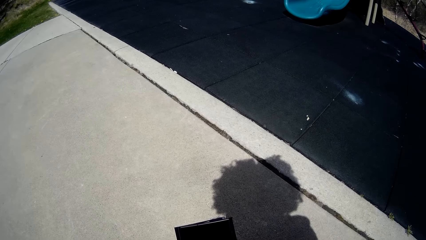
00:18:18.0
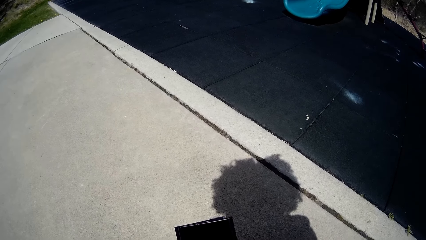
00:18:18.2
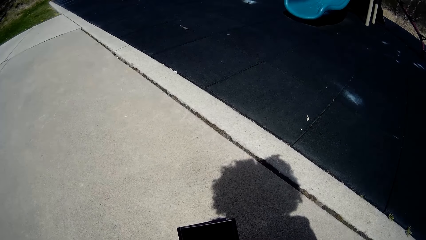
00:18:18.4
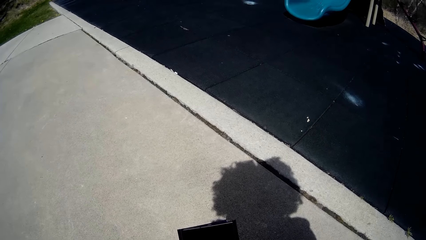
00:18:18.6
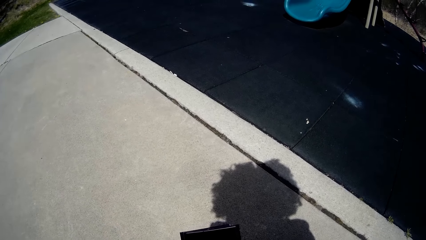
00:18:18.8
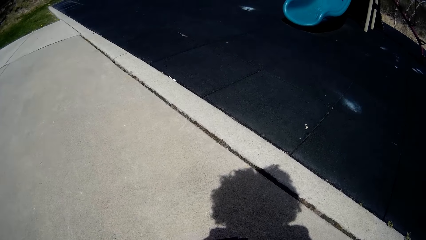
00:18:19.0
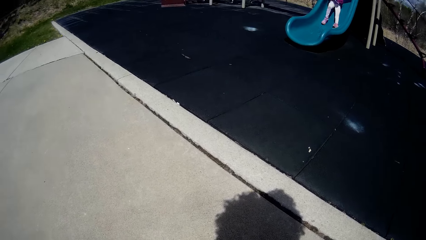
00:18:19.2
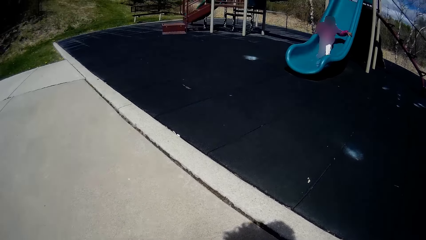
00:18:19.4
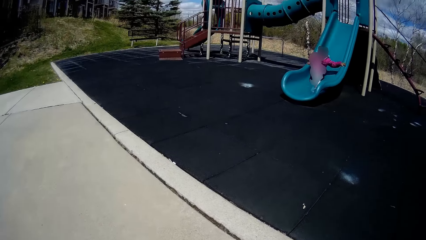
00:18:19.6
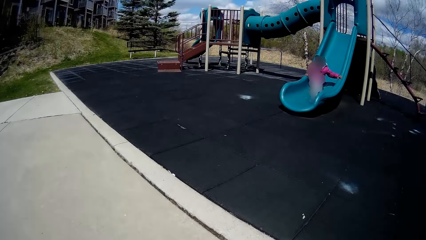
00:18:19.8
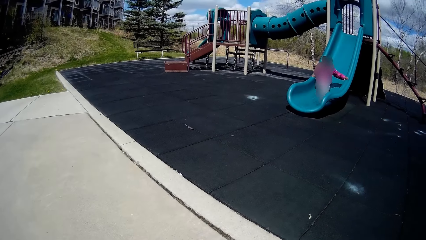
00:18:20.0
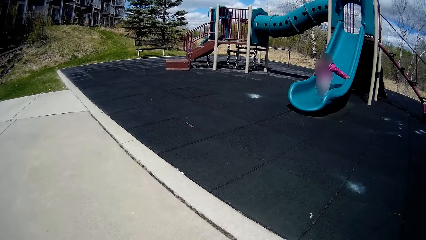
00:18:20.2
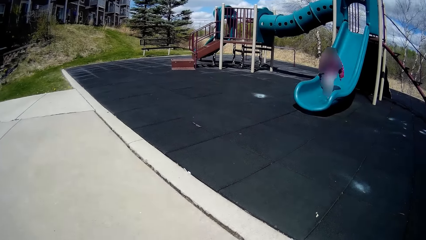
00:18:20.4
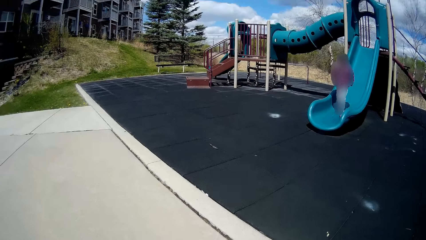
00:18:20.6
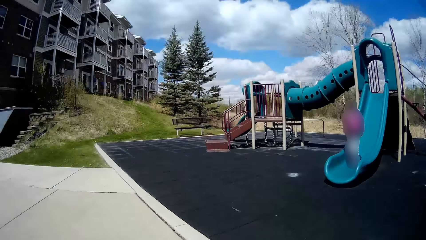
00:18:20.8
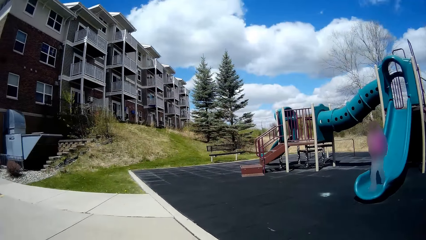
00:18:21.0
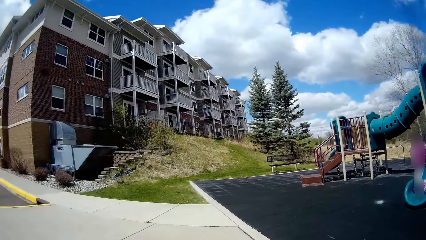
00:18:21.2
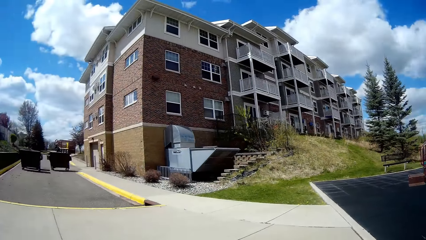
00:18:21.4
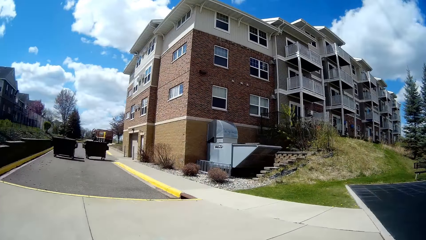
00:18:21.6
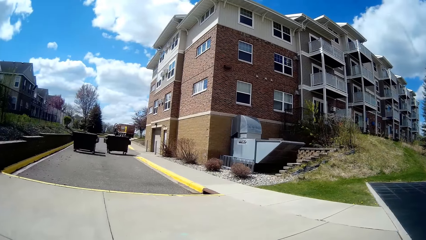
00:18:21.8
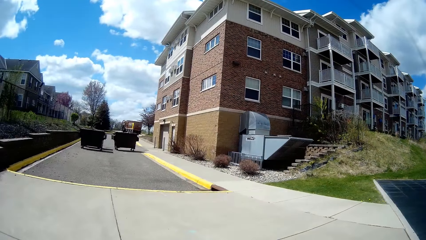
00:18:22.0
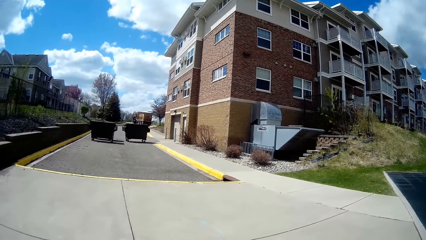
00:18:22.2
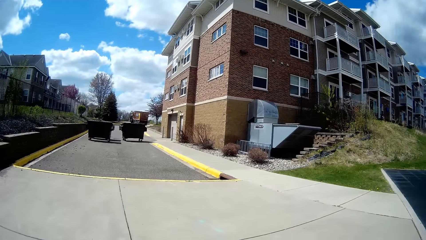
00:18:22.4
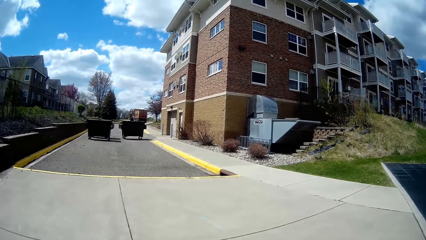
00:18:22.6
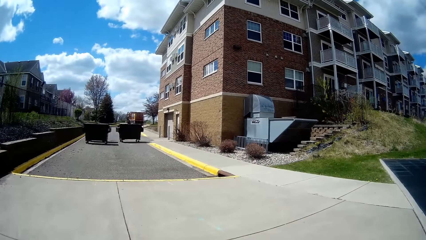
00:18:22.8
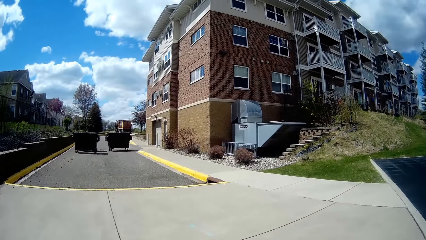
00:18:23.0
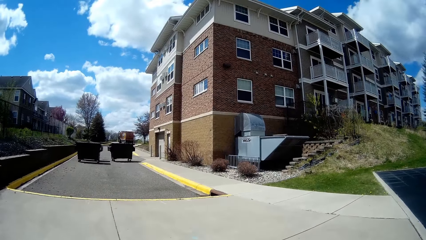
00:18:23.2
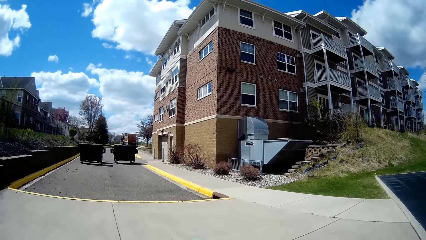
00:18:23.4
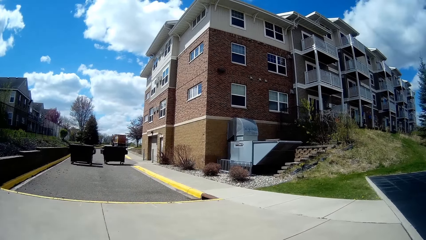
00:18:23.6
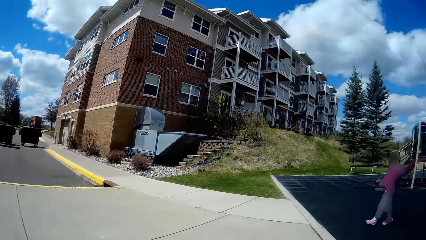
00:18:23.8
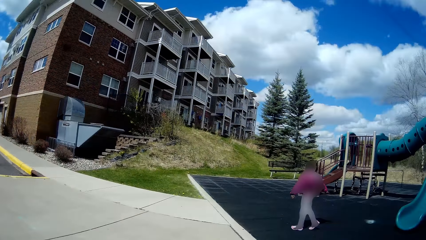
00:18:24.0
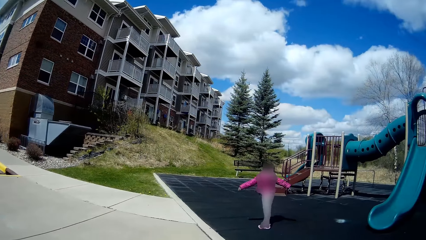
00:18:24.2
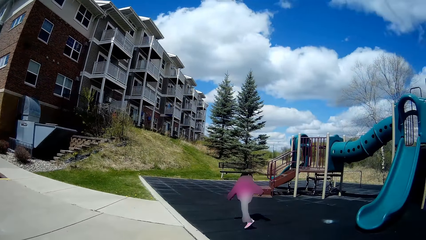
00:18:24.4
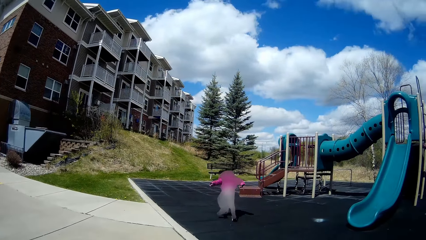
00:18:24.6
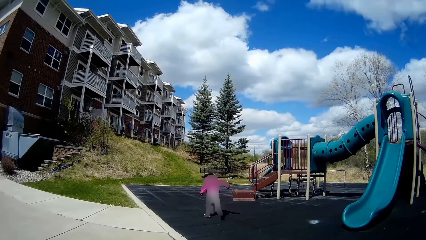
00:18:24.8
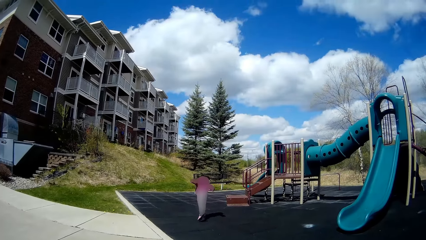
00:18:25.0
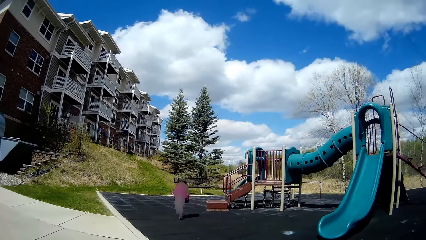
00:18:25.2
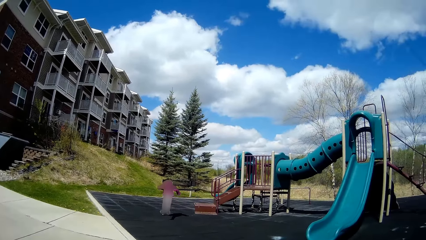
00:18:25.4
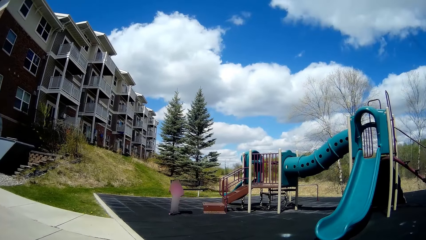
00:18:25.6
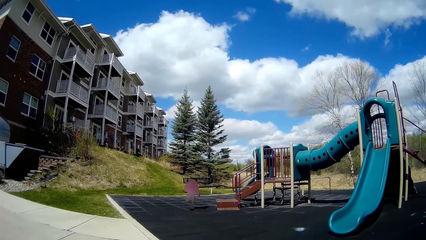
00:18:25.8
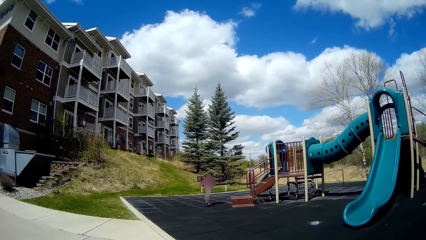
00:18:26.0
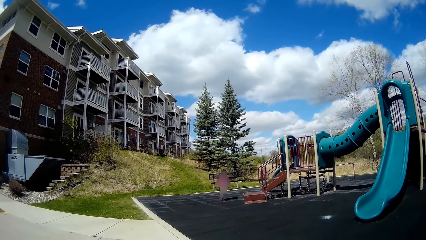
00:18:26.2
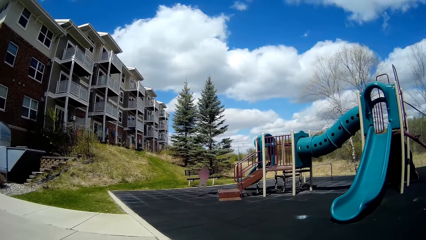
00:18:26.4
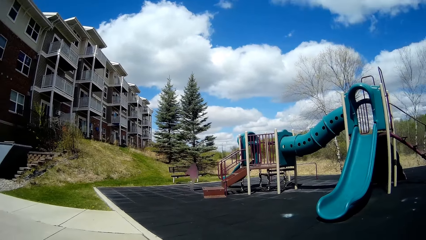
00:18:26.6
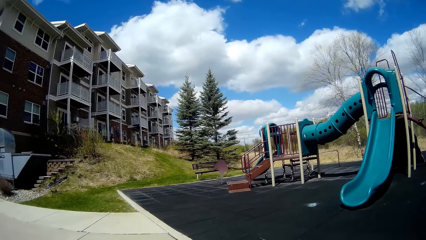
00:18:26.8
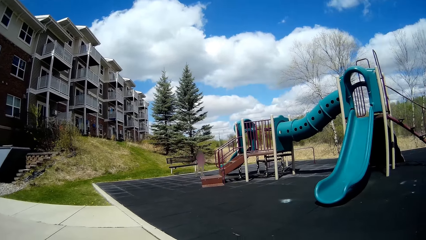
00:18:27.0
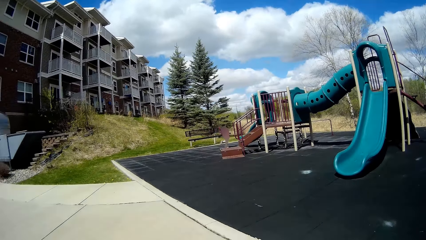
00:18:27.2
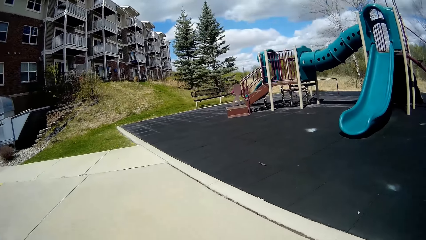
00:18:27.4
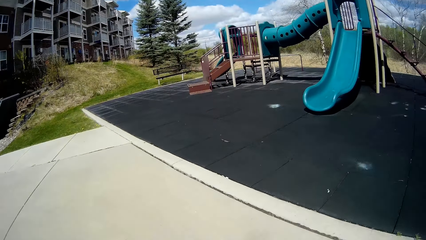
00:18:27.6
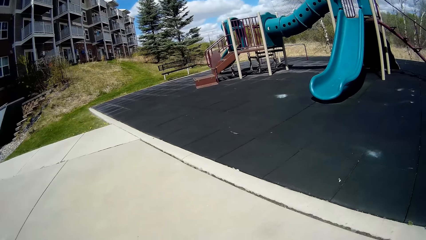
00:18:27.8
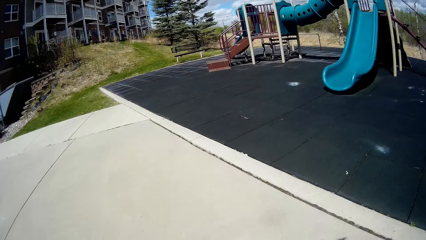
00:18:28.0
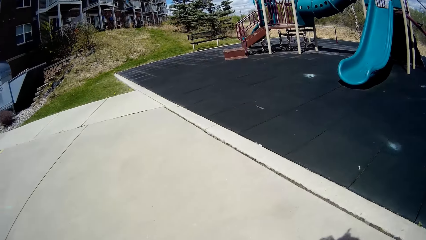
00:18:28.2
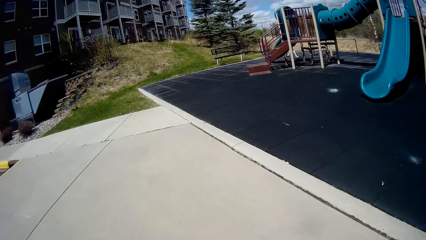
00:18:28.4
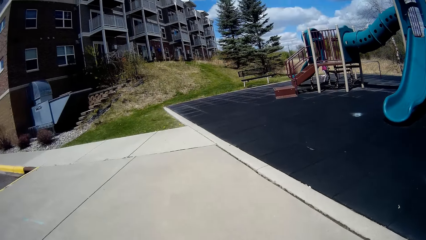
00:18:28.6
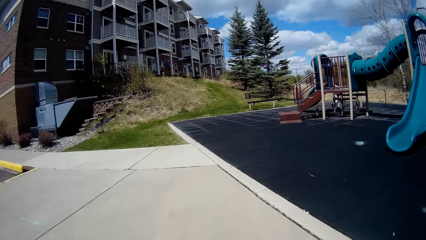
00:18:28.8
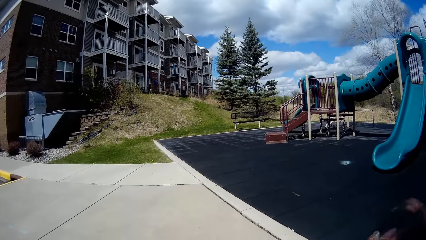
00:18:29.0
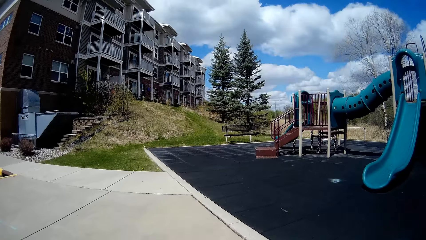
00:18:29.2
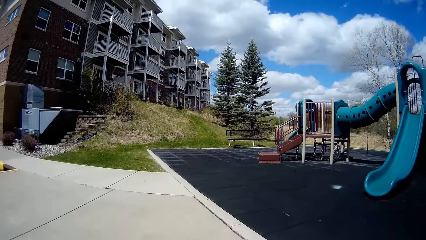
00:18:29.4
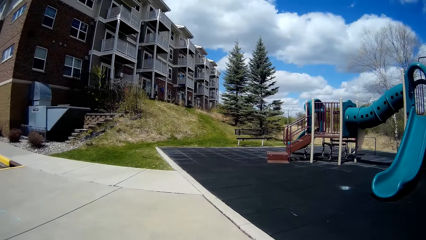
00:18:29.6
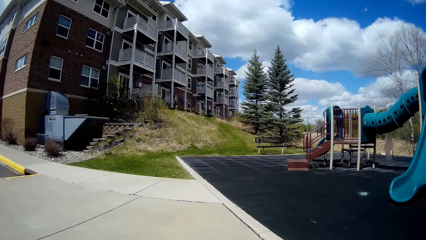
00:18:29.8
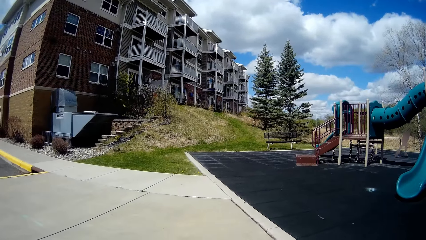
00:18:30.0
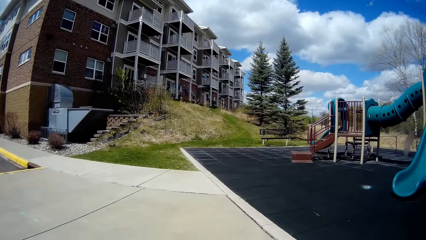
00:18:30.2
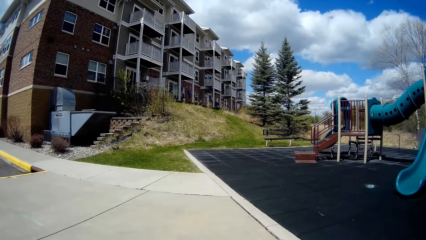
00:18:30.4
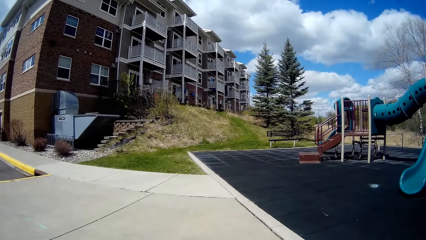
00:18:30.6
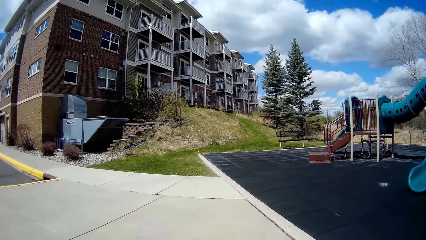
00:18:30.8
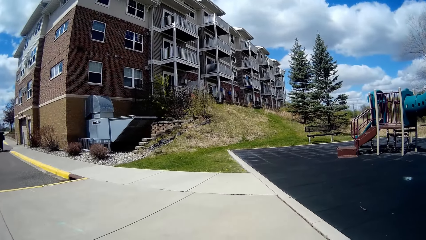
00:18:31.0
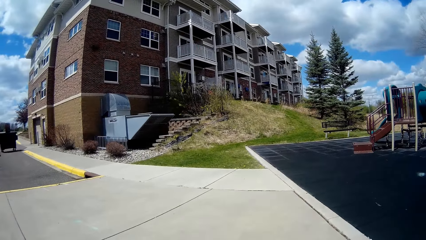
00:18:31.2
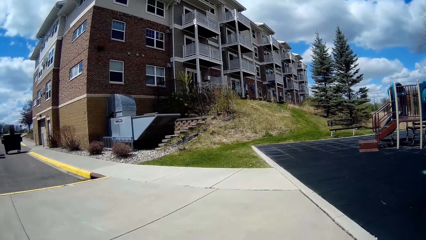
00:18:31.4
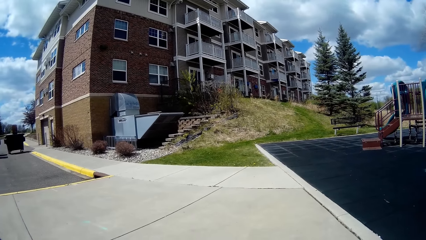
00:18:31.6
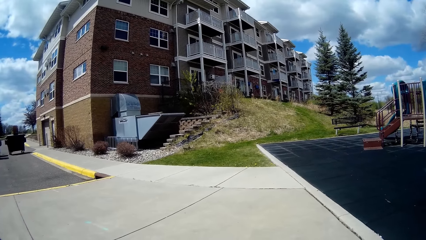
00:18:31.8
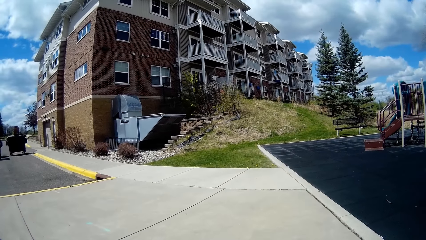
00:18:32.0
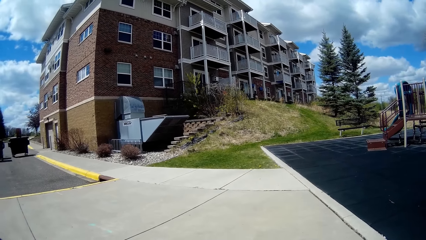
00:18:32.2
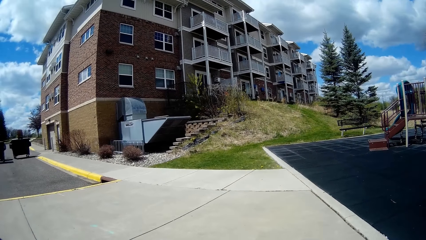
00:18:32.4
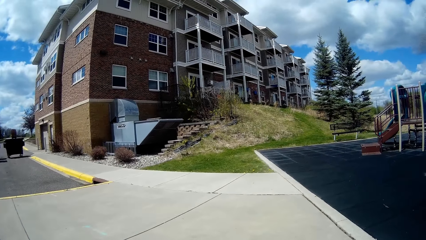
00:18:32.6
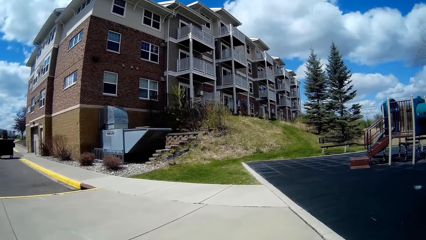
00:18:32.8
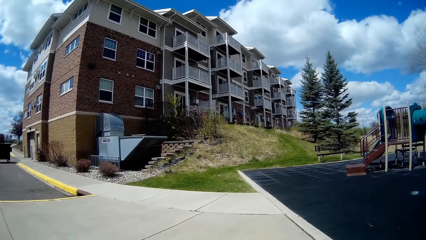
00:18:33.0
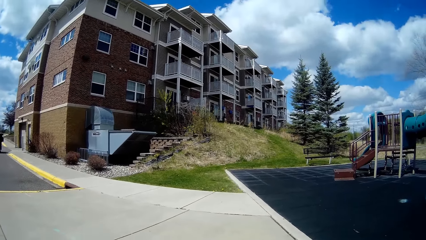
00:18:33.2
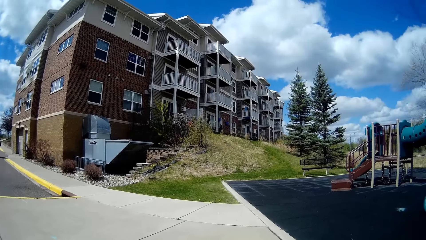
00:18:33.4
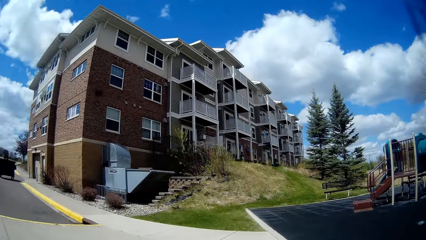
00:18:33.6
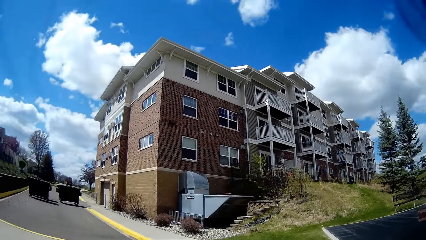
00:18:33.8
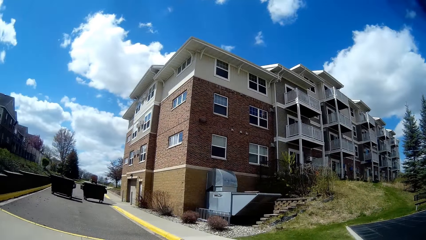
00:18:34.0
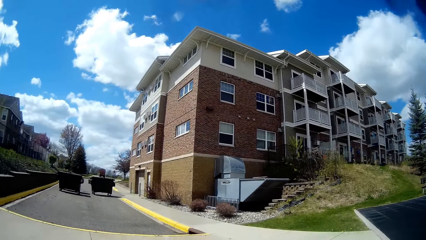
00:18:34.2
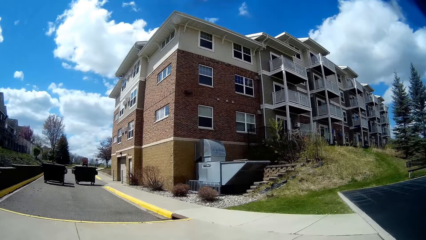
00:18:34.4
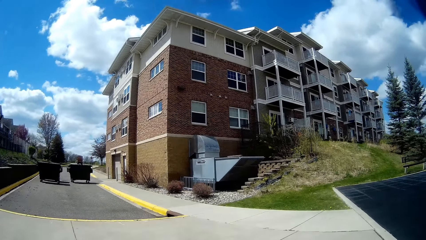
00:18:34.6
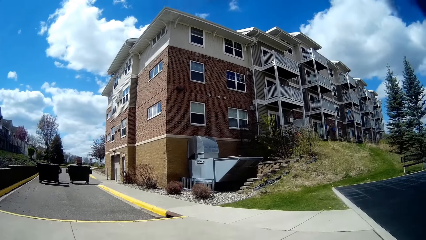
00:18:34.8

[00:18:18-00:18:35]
The girl slides down the slide. The camera wearer converses with a man along the pitch. The girl runs around the slide.
